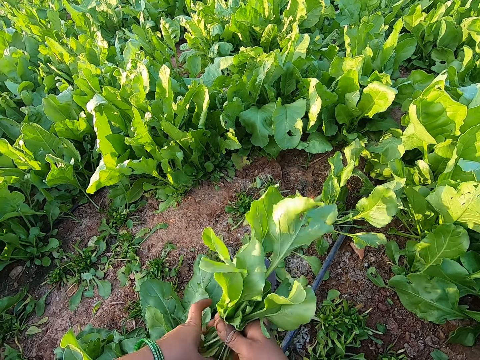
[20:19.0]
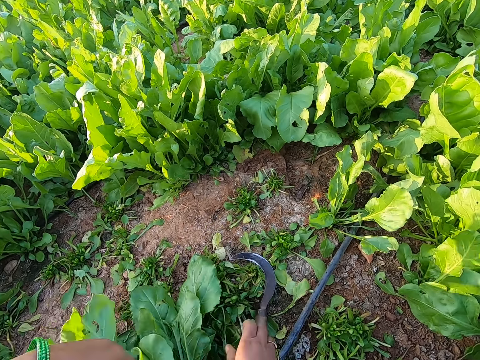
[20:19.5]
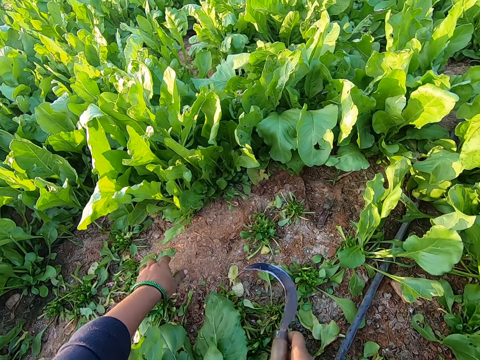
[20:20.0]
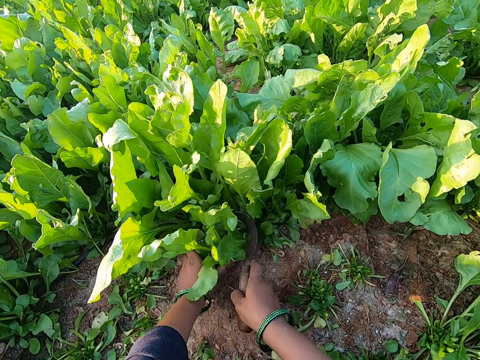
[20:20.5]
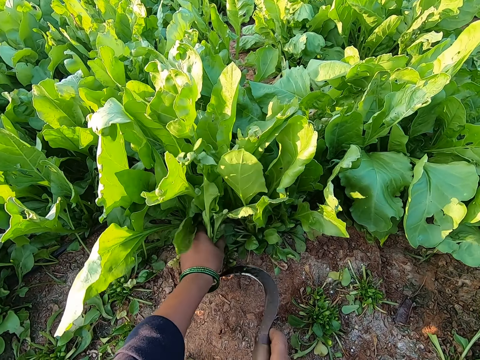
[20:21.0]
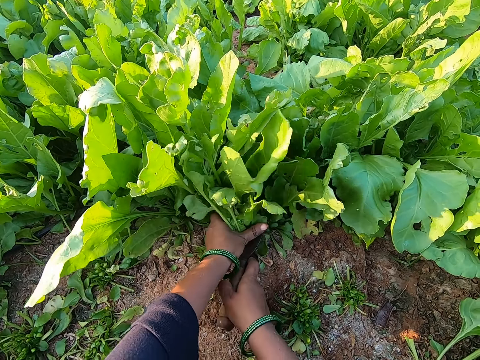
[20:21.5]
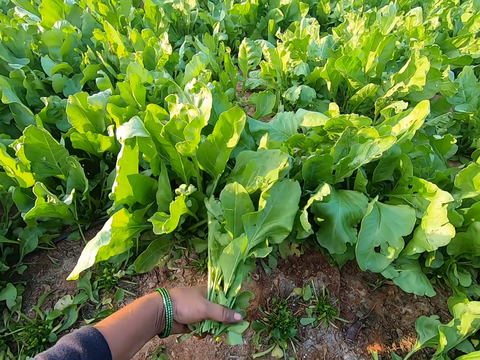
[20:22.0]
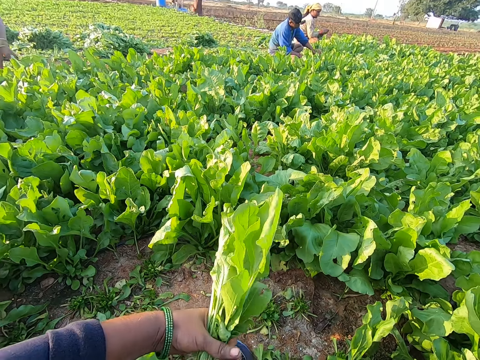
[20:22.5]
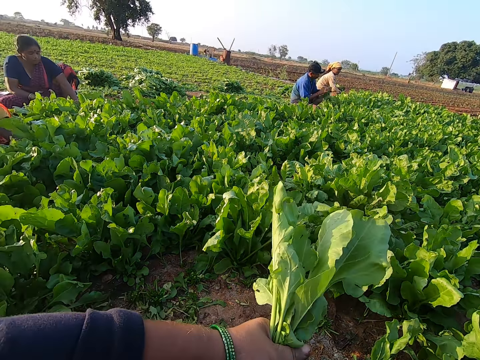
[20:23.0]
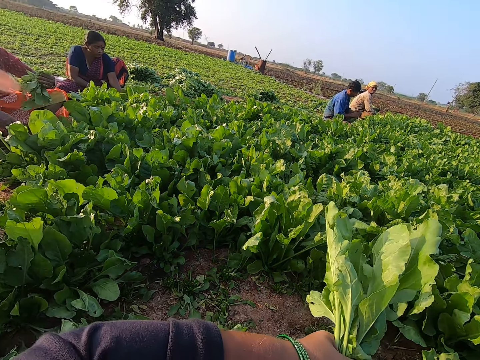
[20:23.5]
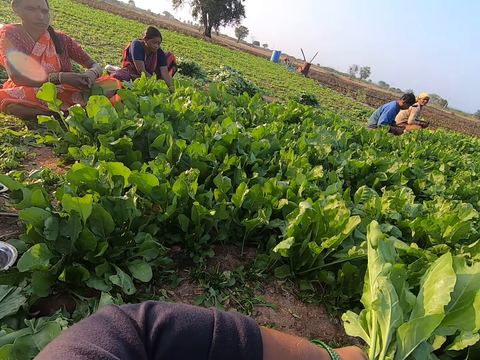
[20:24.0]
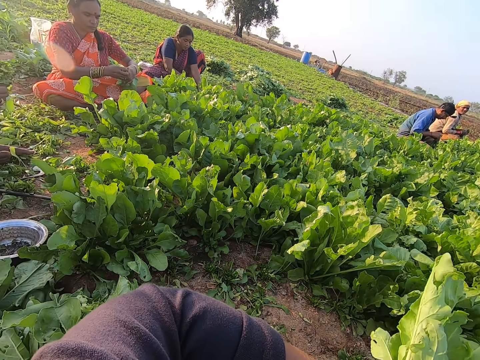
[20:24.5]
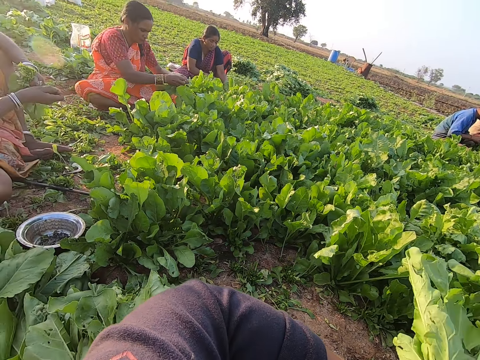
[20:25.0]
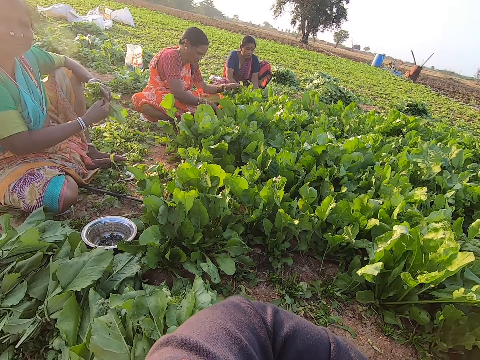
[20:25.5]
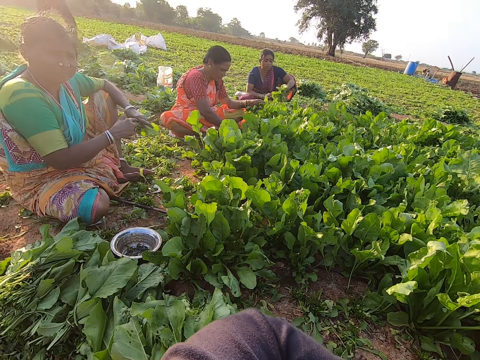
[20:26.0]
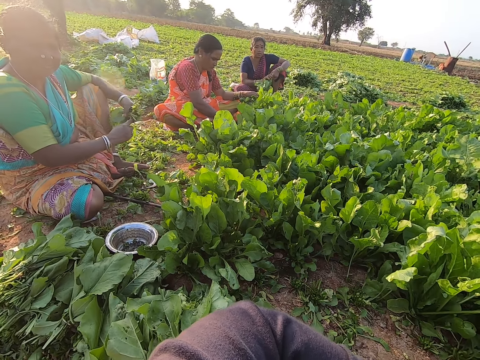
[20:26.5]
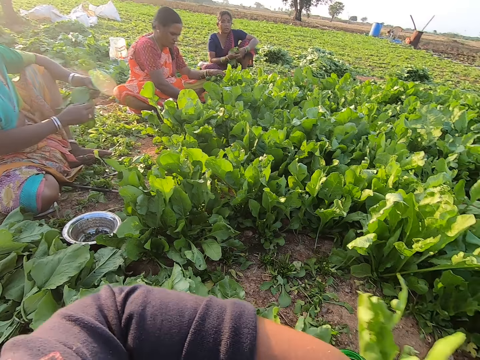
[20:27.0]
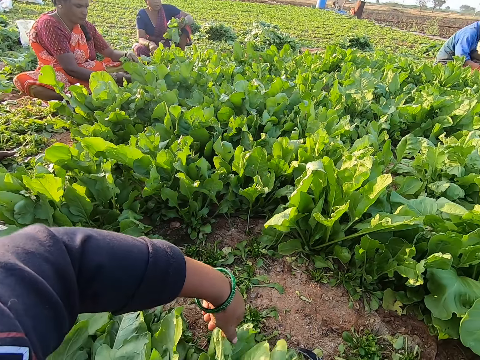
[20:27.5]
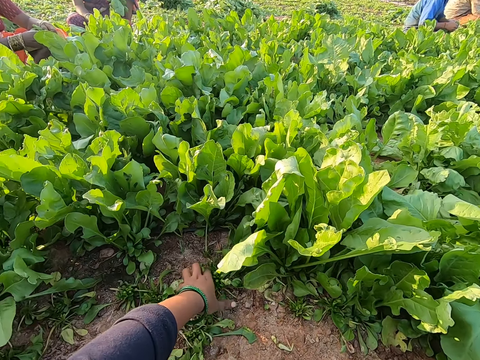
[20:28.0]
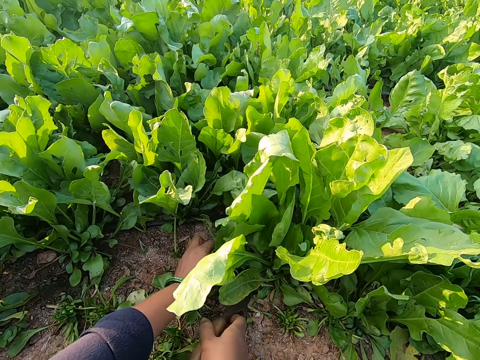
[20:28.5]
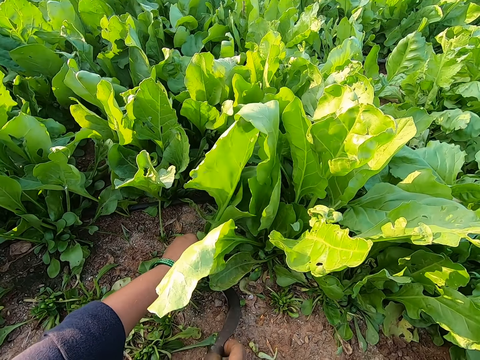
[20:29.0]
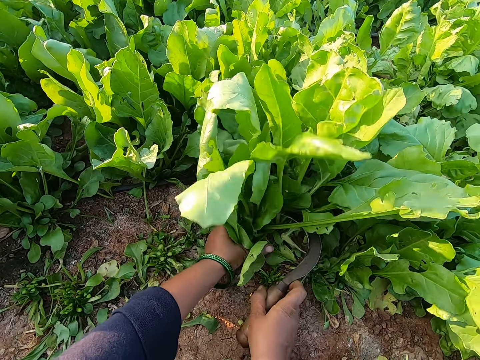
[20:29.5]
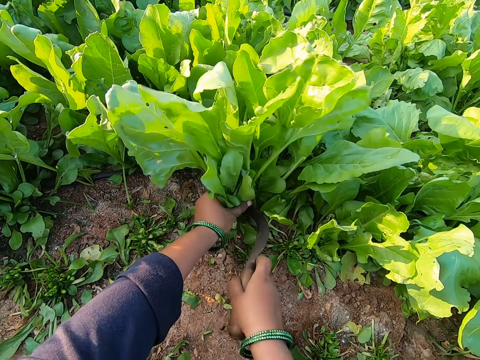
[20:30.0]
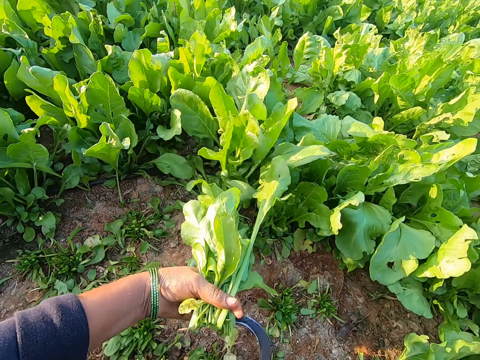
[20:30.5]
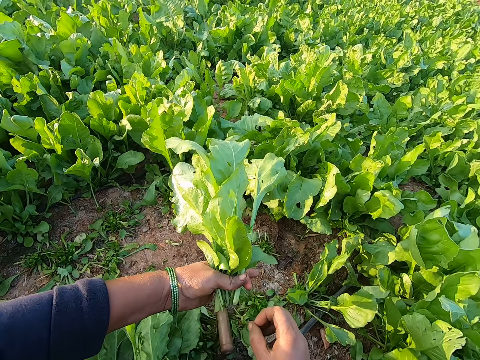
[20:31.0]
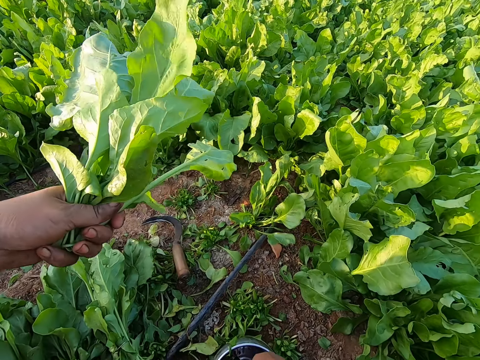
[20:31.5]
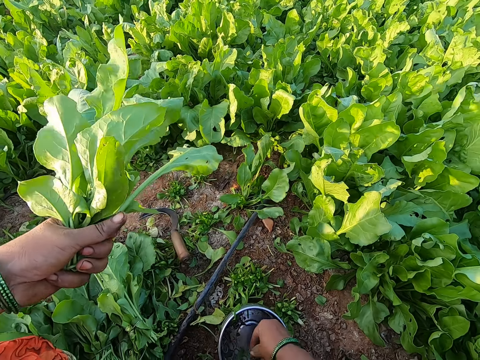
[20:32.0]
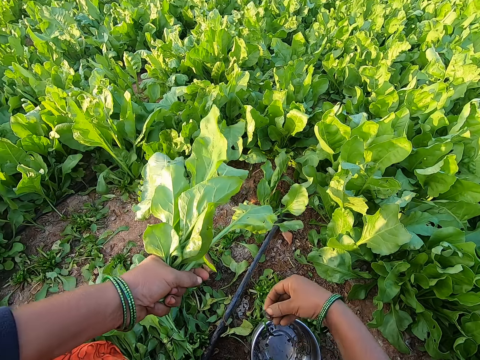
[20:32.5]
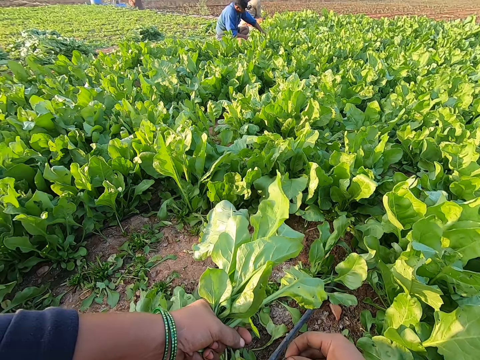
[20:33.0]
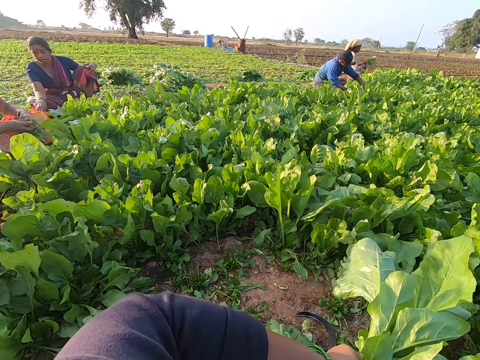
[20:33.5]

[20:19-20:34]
The camera wearer passes the spinach from her left hand to her right hand. She binds the spinach in her right hand with the rubber band with both hands. She drops the spinach in her right hand on the pile of spinach on the ground with her right hand. She picks the sickle from the ground with her right hand. She holds some spinach on the ground with her left hand. She cuts the spinach in her left hand with the sickle in her right hand. She converses with a woman, another woman, a third woman and a man. She holds some spinach on the ground with her left hand. She cuts the spinach in her left hand with the sickle in her right hand. She drops the sickle in her right hand on the ground. She picks a rubber band from the tin. The first woman binds some spinach in her left hand with a rubber band in her right hand. The third woman binds some spinach in her left hand with a rubber band in her right hand. The second woman holds some spinach in her left hand. The second woman passes the spinach from her left hand to her right hand. The second woman binds the spinach in her right hand with a rubber band in her left hand. The camera wearer drops the spinach on the ground. She holds some spinach on the ground with her left hand. She cuts the spinach in her left hand with the sickle in her right hand. She holds some spinach on the ground with her left hand. She cuts the spinach in her left hand with the sickle in her right hand. She drops the sickle in her right hand on the ground. She takes a rubber band from the bowl on the ground with her right hand.

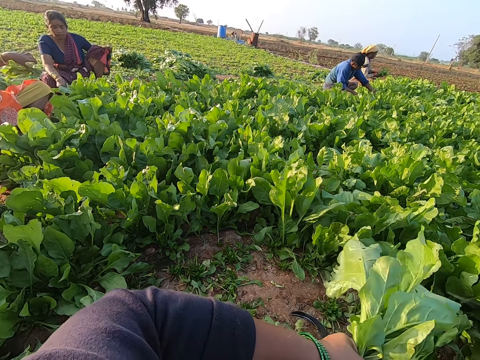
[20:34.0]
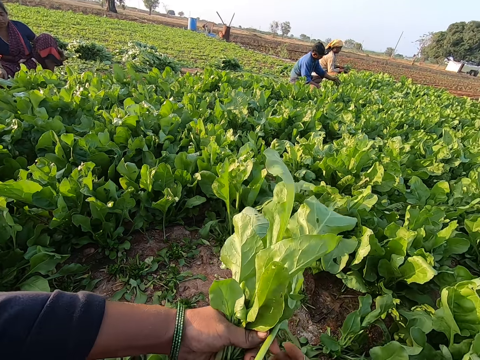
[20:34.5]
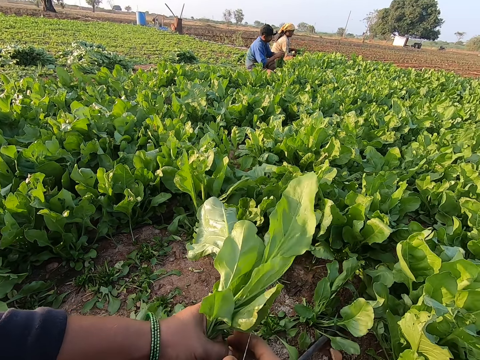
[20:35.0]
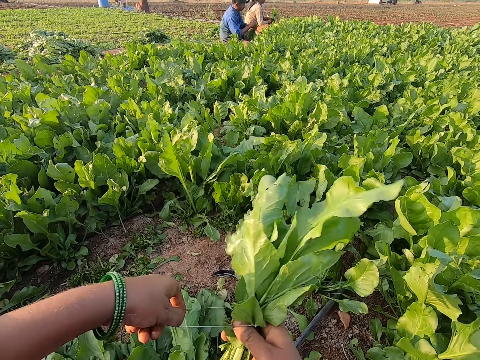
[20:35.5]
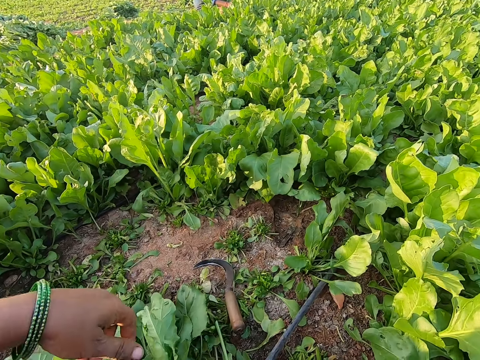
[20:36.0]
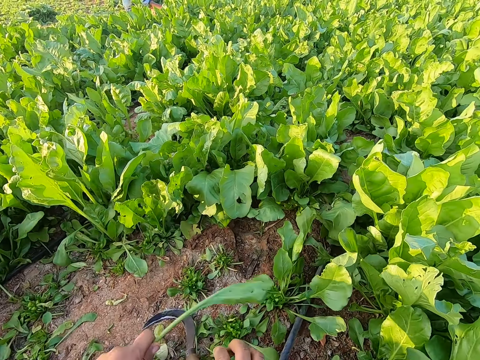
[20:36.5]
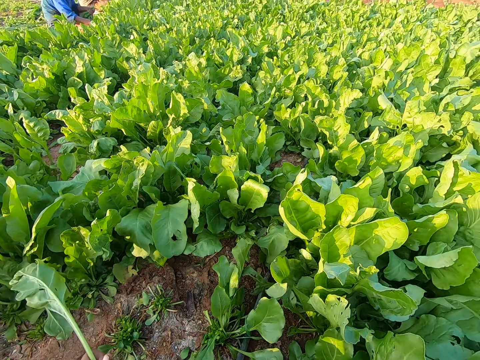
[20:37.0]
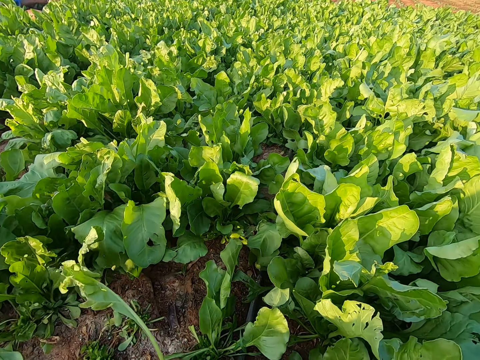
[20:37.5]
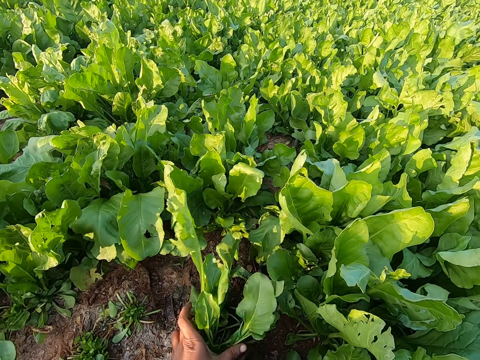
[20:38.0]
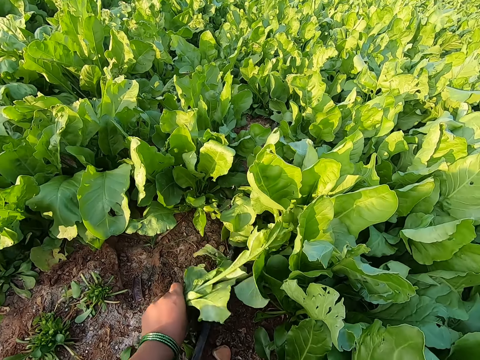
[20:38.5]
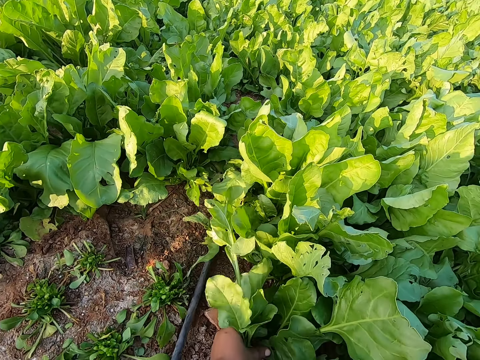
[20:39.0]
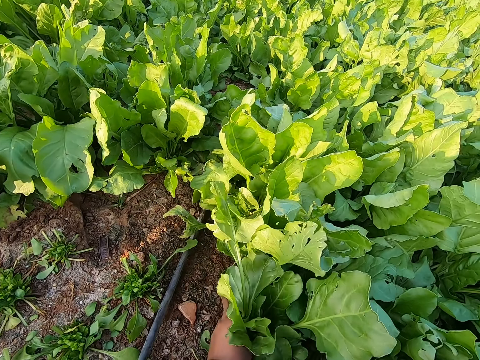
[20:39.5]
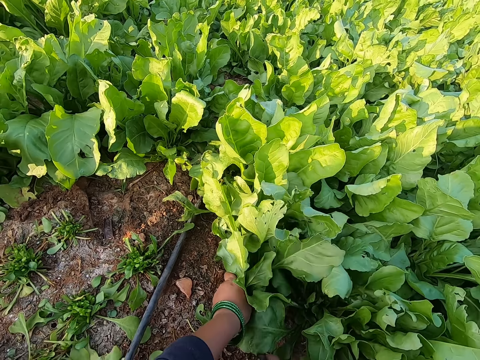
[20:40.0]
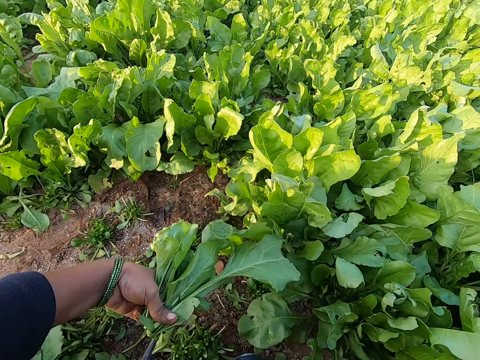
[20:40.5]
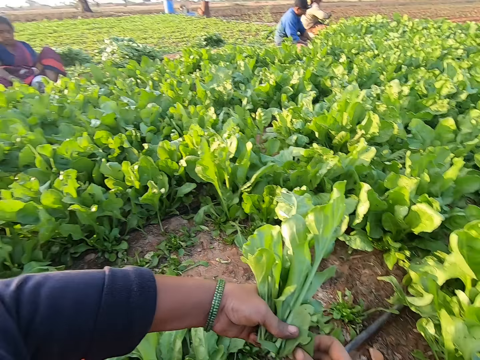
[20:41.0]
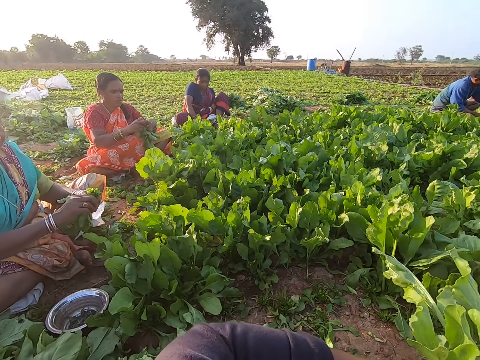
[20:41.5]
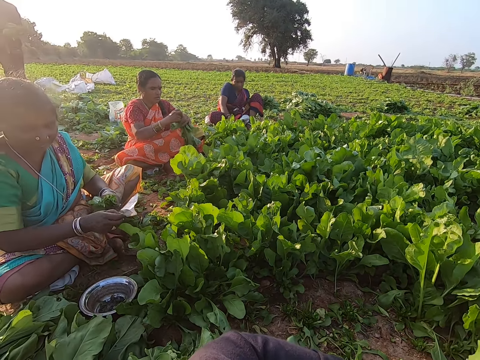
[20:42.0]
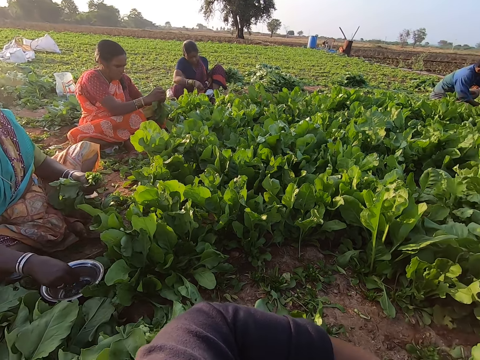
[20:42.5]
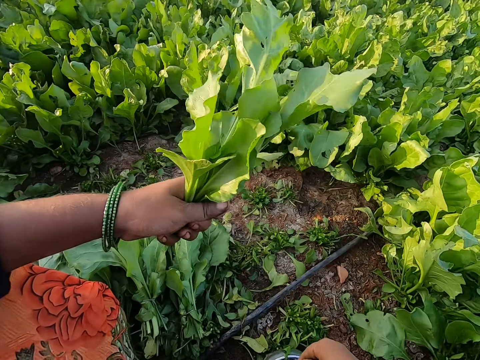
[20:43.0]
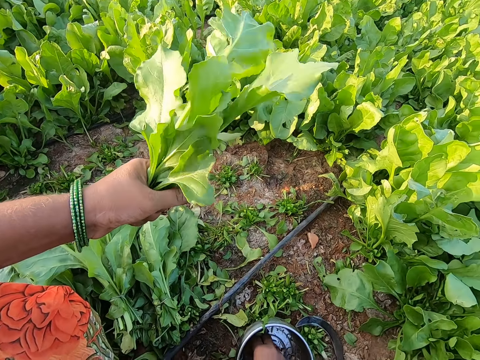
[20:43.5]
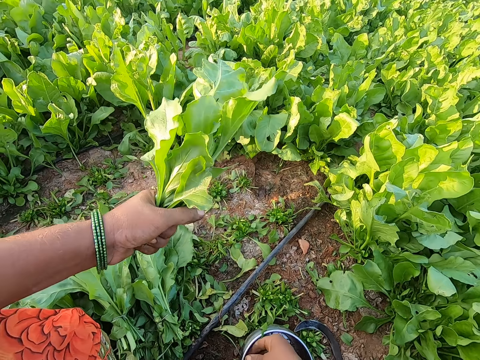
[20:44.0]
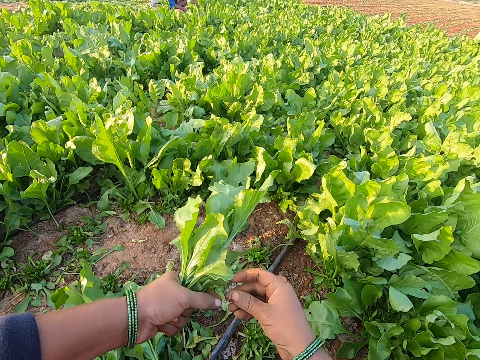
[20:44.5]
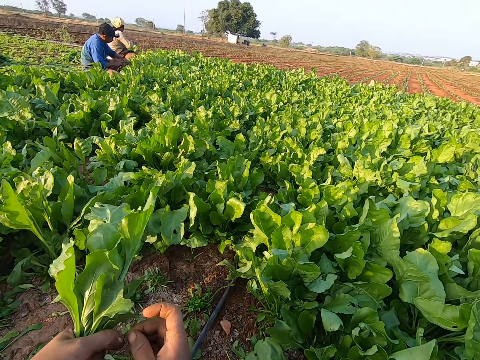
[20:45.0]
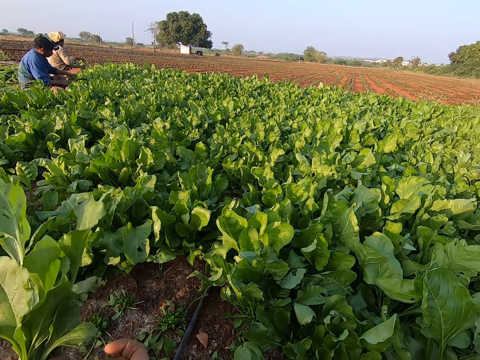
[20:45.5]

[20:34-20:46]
The camera wearer binds the spinach in her right hand with the rubber band with both hands. She drops the spinach in her right hand on the pile of spinach on the ground. She plucks some spinach from the ground with her left hand. She holds the spinach. She cuts the spinach with a sickle. A woman holds some spinach in her left hand. Another woman holds some spinach in her left hand. The camera wearer looks around. She takes a rubber band from the bowl on the ground with her right hand. She holds the rubber band with both hands.
